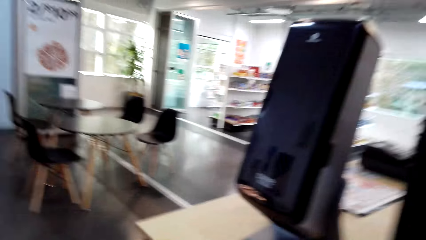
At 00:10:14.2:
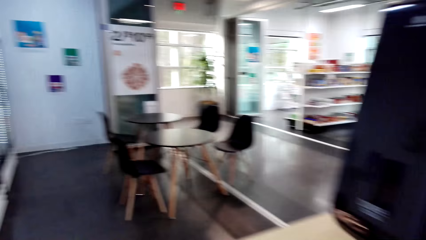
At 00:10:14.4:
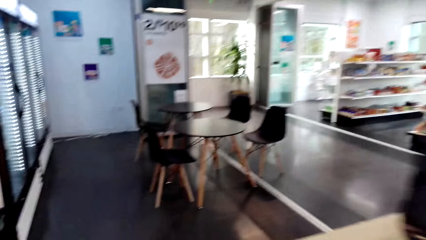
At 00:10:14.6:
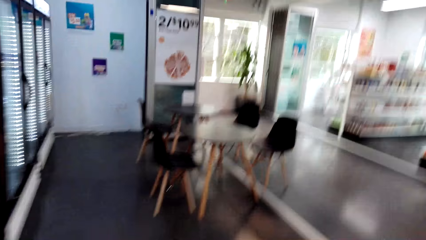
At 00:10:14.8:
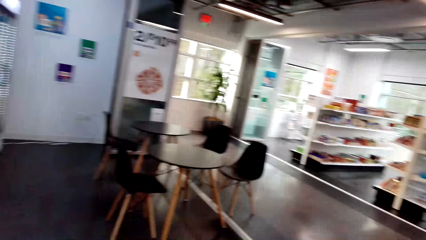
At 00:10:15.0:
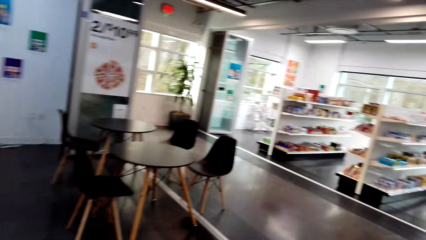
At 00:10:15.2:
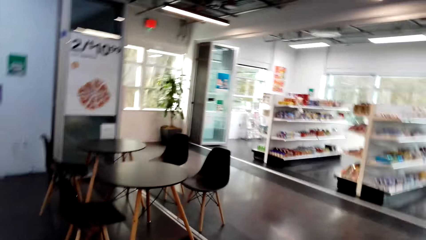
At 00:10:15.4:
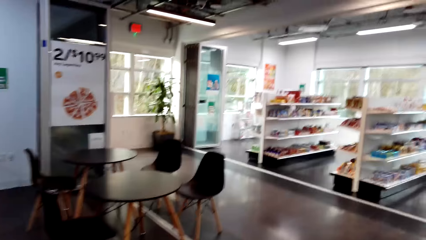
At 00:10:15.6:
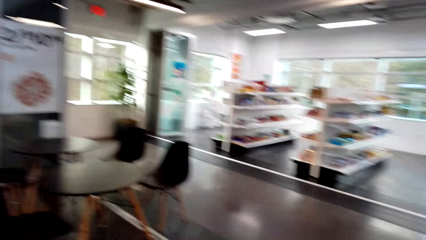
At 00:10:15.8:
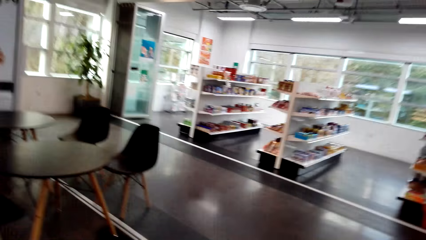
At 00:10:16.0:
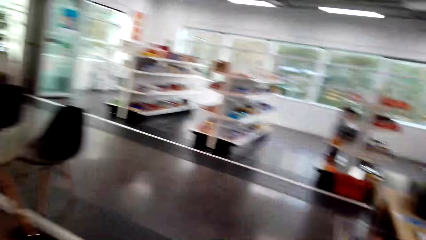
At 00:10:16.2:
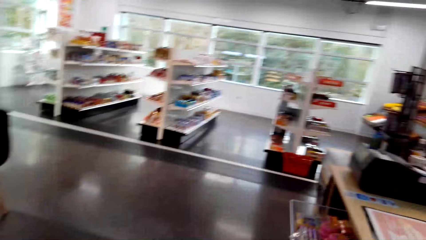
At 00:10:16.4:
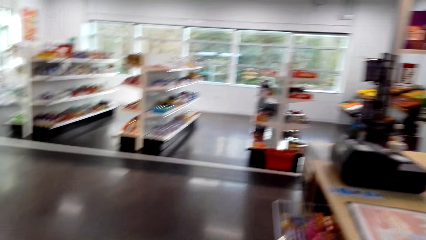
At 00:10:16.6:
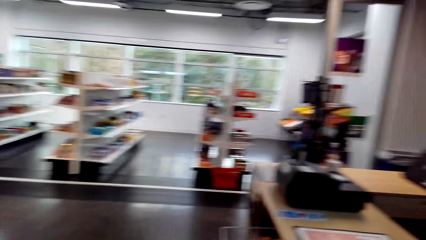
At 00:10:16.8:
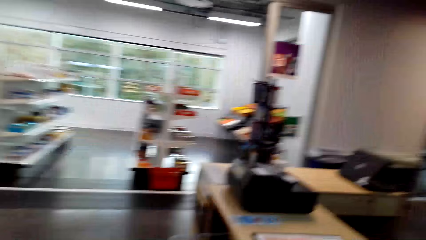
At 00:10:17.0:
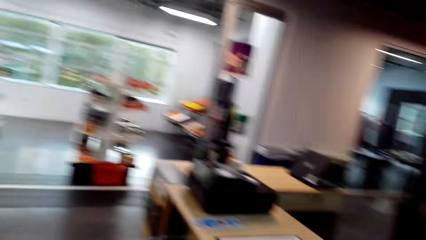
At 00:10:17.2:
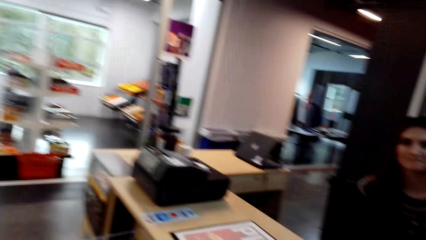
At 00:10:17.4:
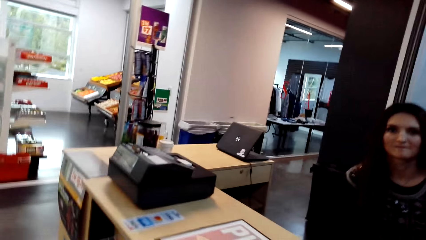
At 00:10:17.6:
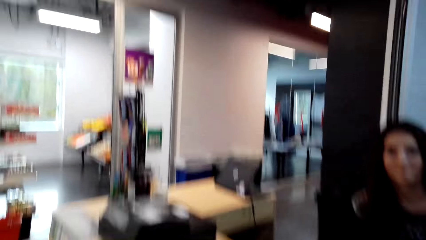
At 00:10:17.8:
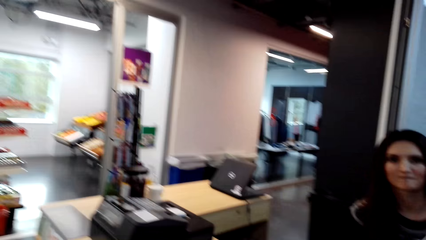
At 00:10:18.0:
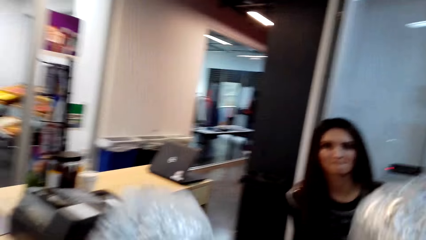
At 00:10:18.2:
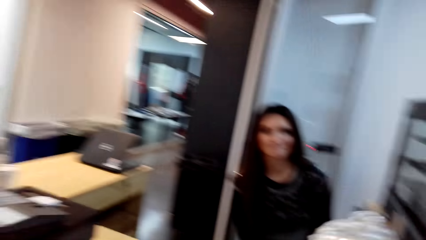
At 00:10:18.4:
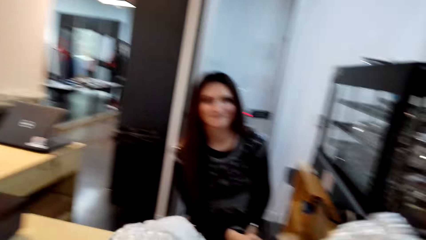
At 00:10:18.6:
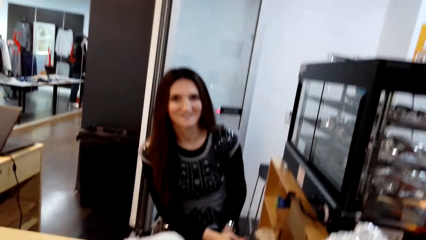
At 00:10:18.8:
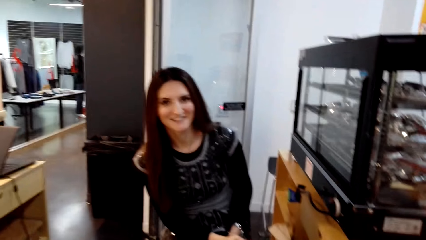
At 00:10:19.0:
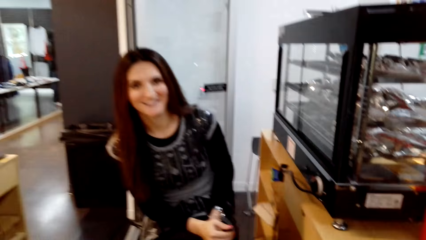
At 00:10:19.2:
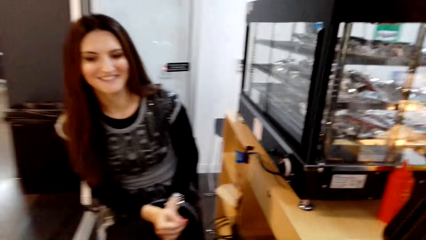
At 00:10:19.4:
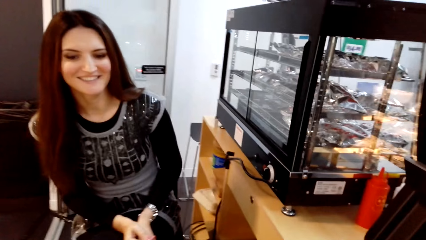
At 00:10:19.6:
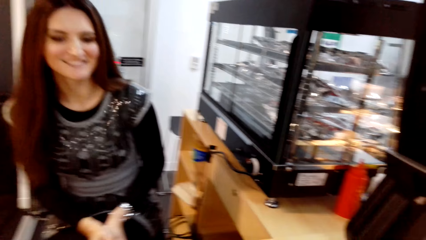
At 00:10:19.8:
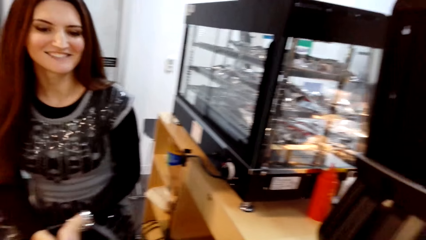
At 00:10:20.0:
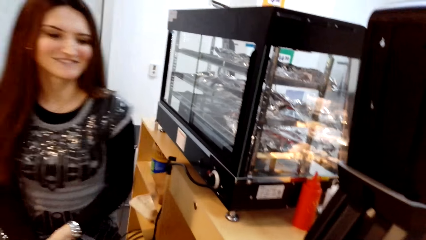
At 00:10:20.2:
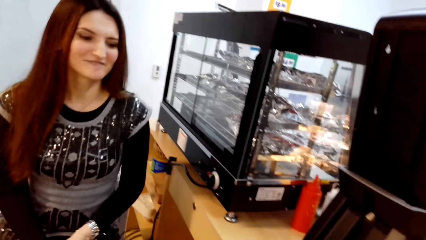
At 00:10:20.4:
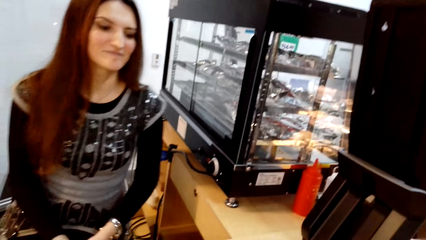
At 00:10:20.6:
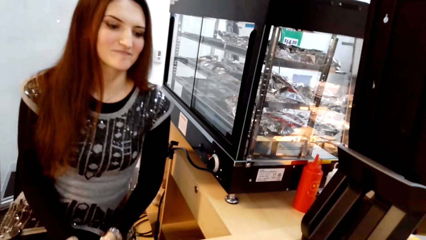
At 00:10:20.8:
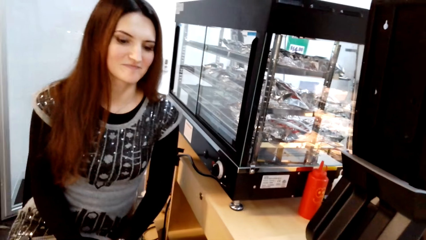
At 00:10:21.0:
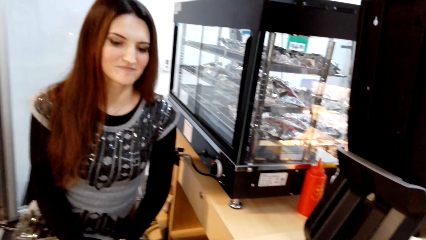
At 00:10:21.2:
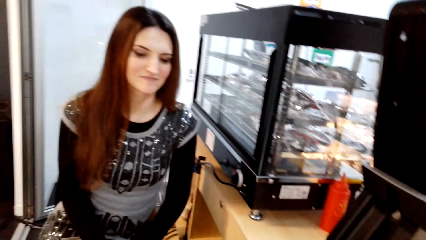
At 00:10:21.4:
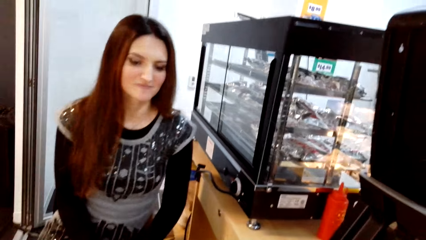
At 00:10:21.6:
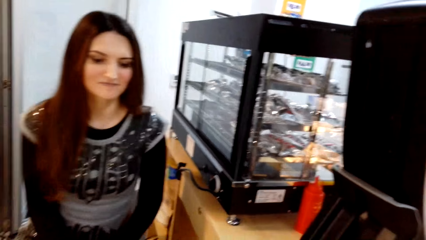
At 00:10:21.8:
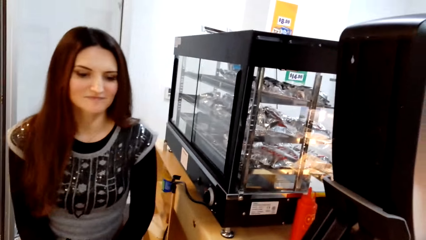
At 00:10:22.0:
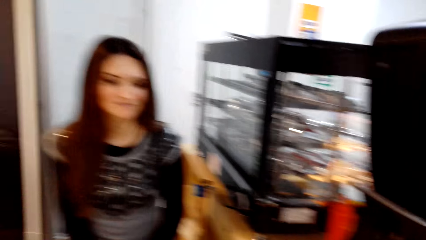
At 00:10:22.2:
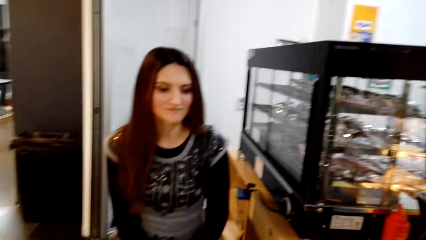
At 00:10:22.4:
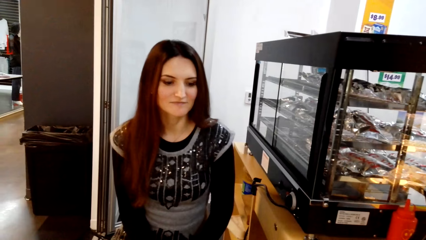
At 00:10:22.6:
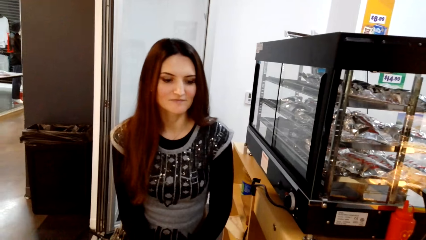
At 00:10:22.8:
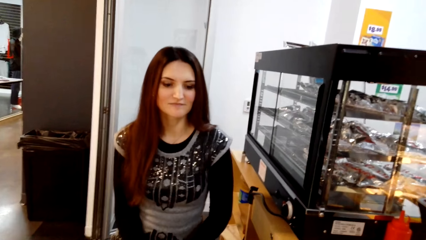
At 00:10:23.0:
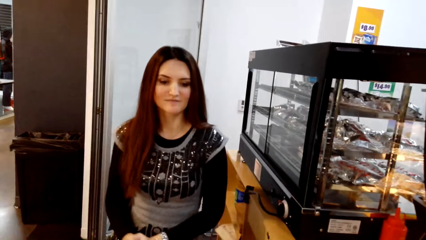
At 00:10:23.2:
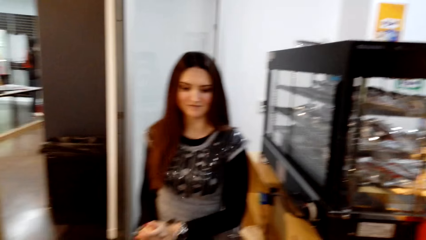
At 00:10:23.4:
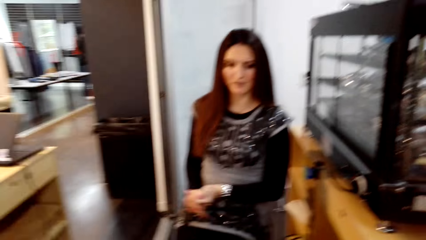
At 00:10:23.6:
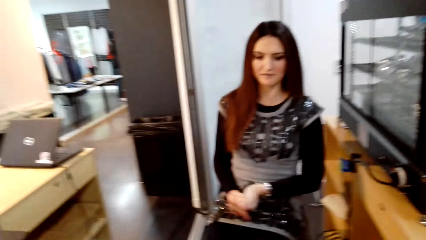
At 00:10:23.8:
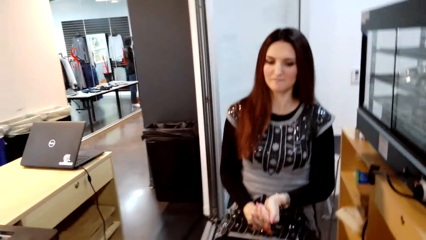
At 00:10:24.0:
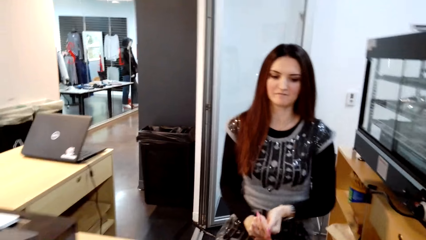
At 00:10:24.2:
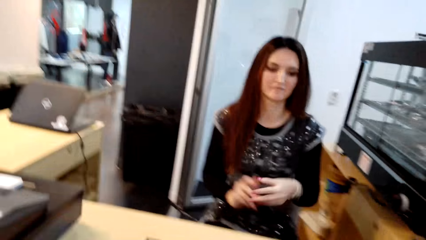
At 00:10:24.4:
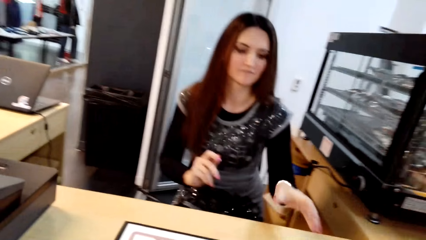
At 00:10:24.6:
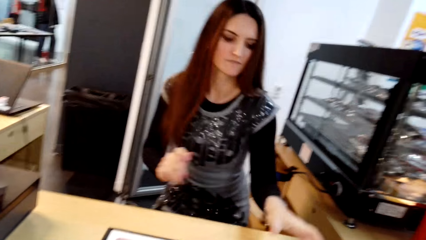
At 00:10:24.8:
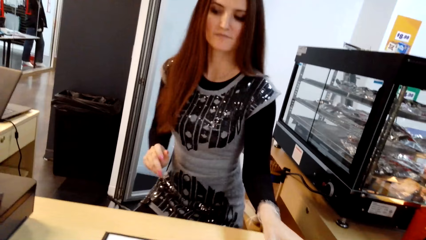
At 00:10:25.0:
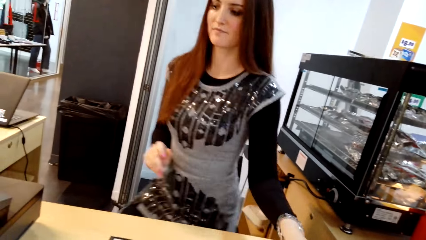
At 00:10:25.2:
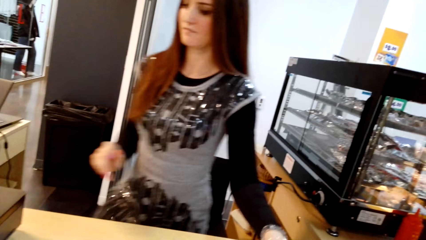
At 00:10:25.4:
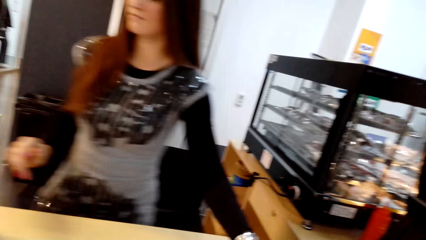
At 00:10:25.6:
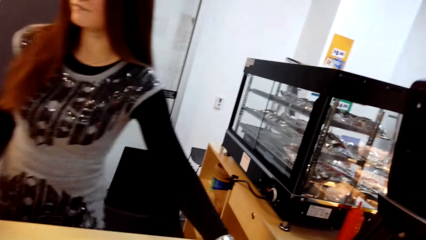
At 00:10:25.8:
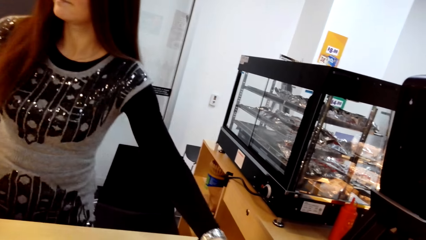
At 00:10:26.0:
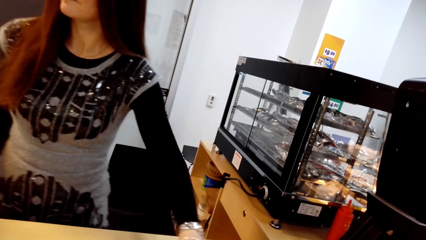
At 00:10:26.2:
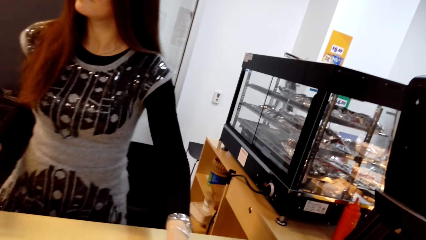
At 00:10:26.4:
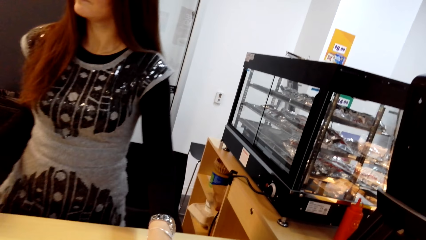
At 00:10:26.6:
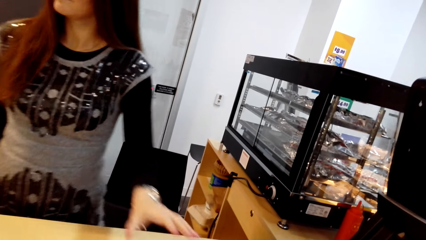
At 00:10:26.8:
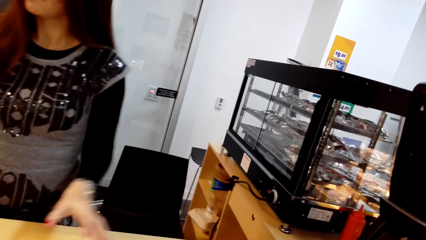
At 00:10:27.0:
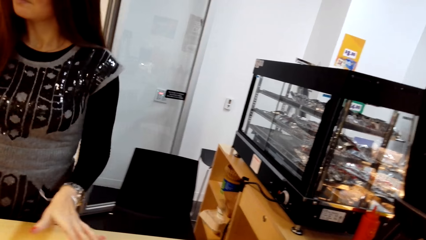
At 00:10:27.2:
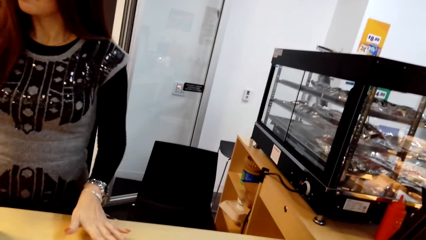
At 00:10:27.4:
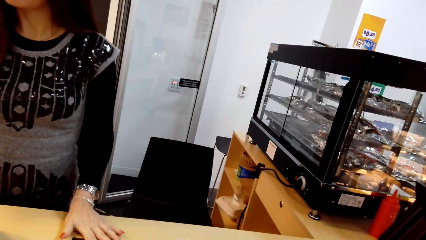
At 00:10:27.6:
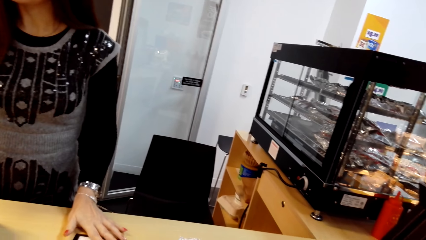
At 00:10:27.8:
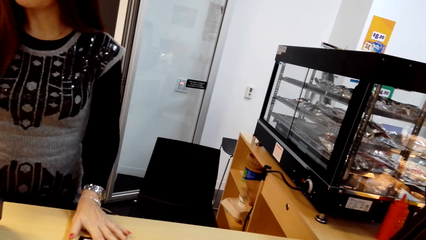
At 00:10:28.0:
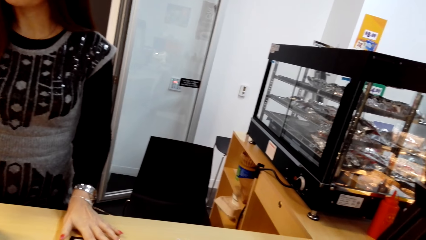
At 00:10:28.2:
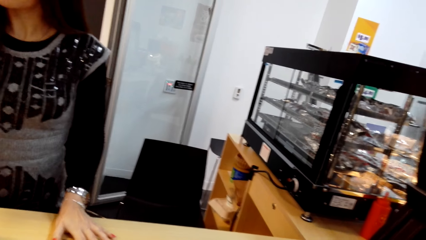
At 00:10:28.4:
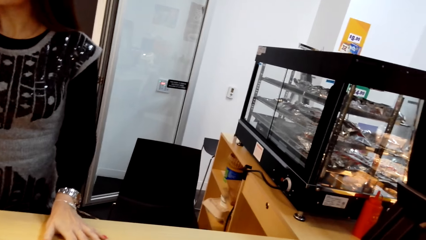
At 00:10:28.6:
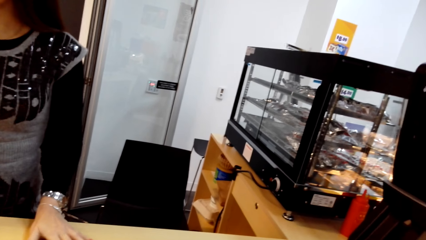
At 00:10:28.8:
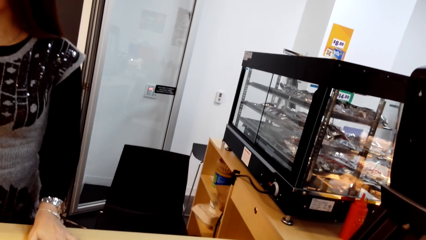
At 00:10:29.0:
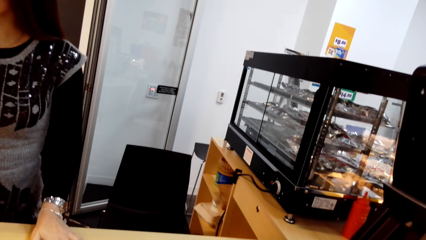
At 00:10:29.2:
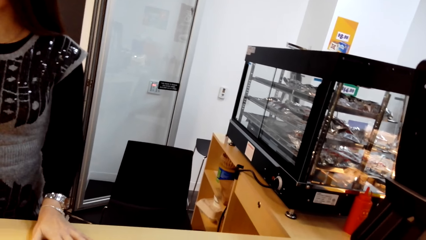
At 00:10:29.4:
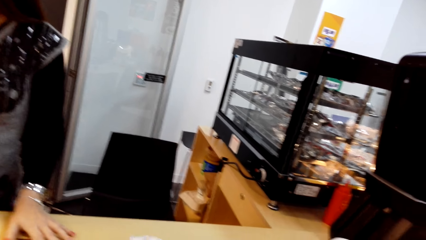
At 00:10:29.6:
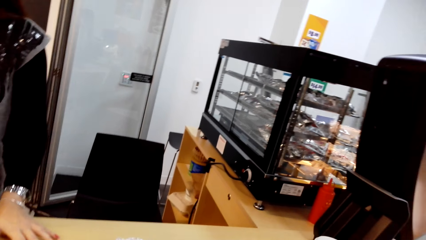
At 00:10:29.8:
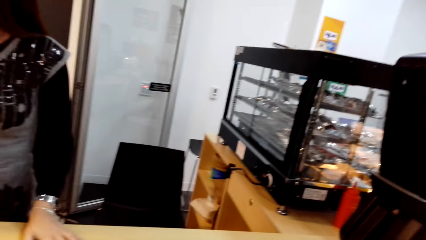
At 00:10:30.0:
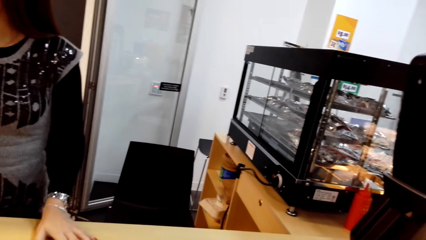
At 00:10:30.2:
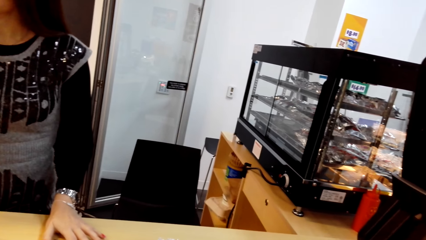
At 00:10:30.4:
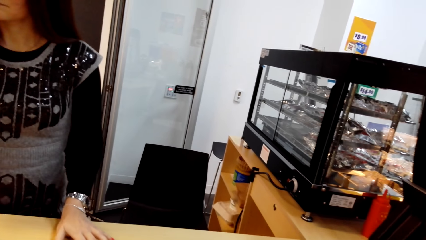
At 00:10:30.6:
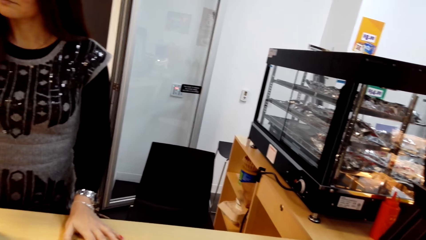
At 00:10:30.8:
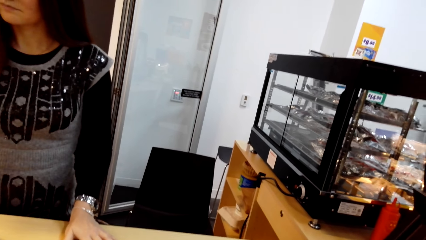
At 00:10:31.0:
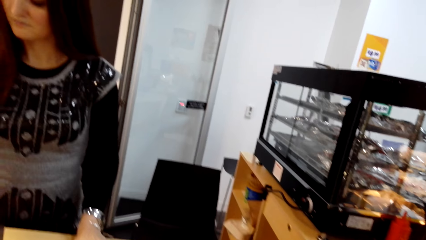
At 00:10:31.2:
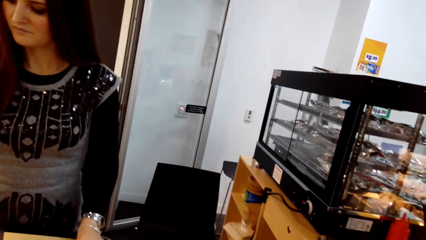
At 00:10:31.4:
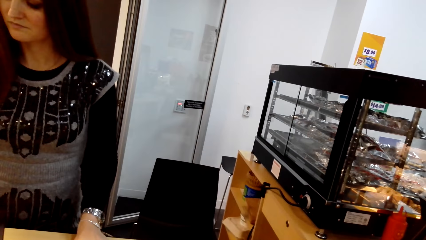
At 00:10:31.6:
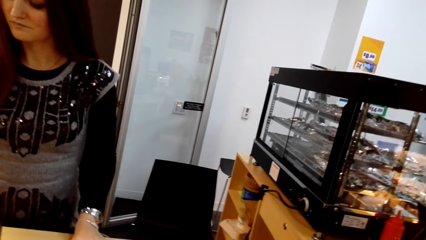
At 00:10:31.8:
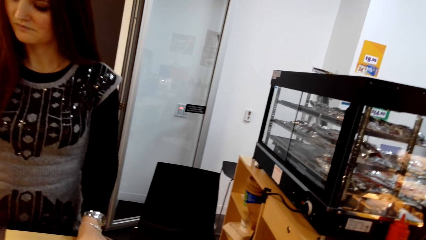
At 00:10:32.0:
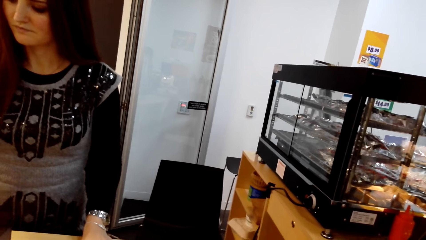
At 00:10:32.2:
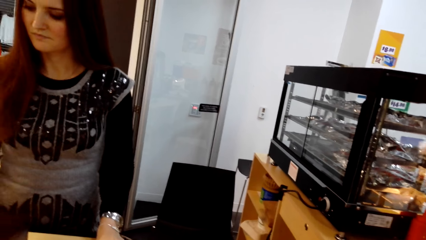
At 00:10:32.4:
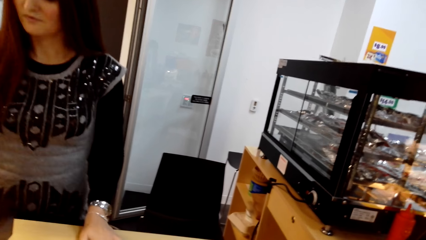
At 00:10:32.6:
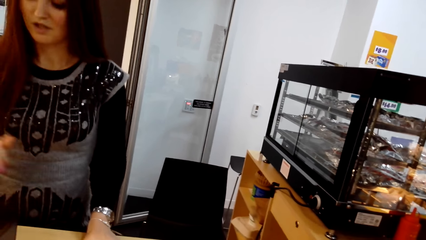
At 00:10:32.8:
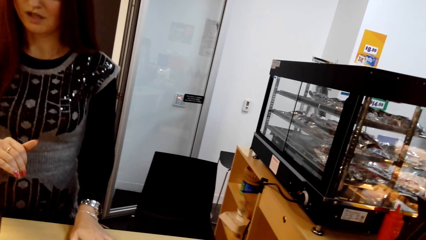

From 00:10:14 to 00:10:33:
The camera wearer walks to the supermarket counter front side. They walk around the room. They talk to a man. The man types on the machine.
